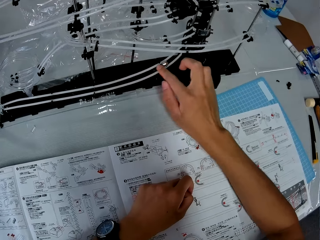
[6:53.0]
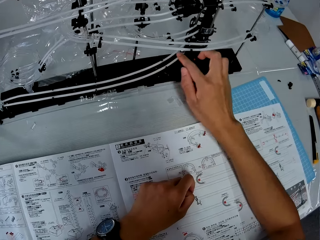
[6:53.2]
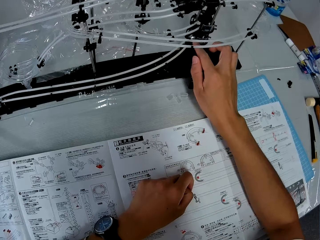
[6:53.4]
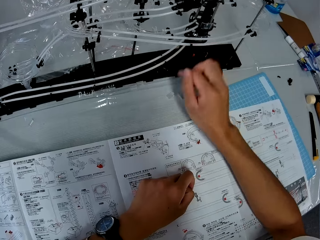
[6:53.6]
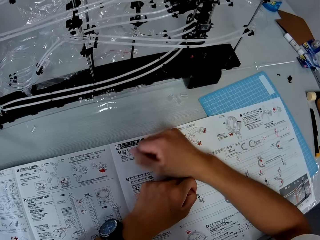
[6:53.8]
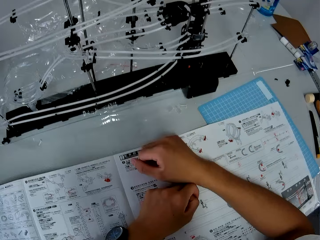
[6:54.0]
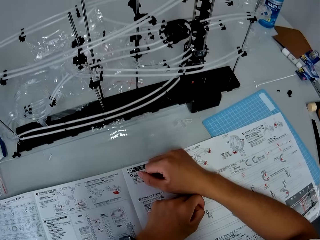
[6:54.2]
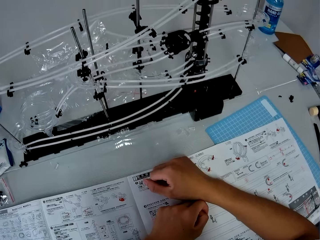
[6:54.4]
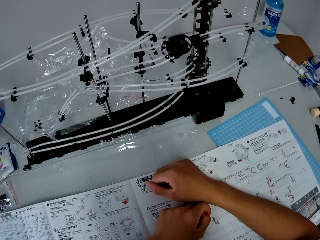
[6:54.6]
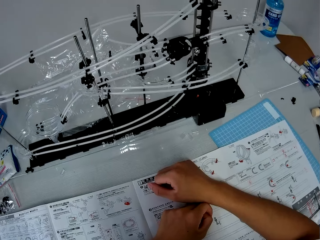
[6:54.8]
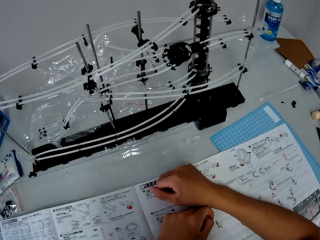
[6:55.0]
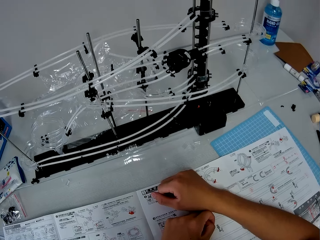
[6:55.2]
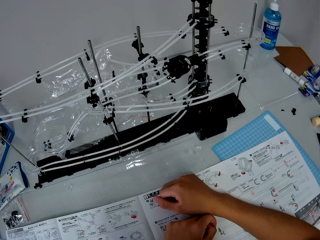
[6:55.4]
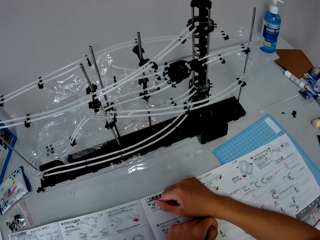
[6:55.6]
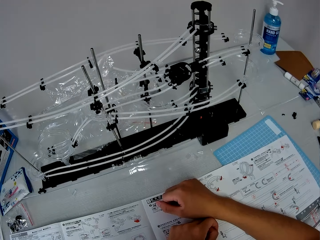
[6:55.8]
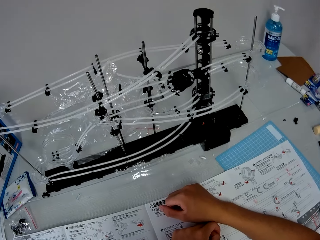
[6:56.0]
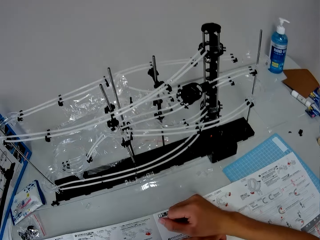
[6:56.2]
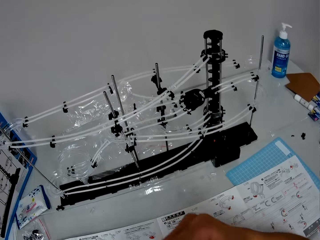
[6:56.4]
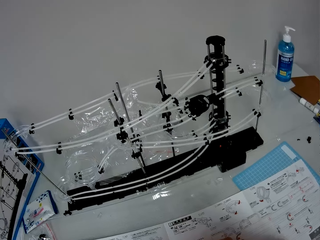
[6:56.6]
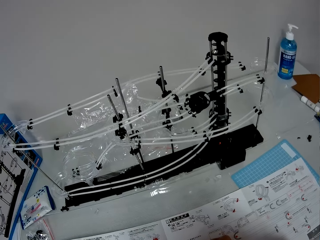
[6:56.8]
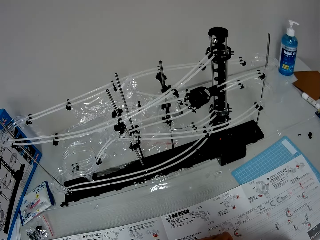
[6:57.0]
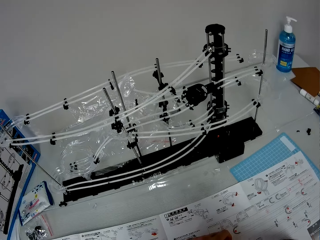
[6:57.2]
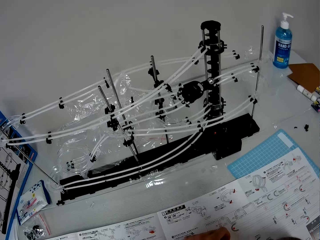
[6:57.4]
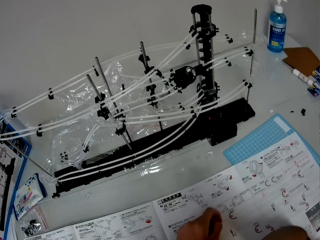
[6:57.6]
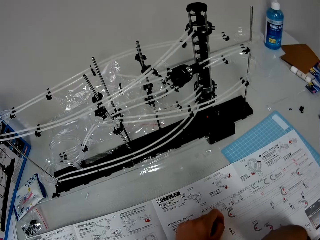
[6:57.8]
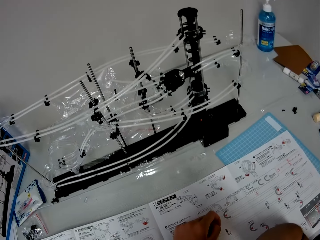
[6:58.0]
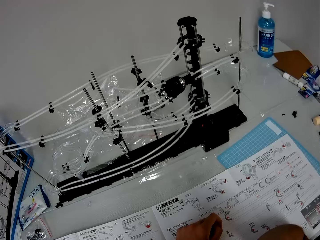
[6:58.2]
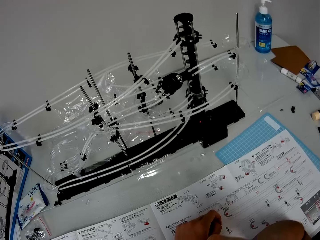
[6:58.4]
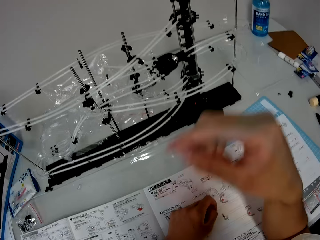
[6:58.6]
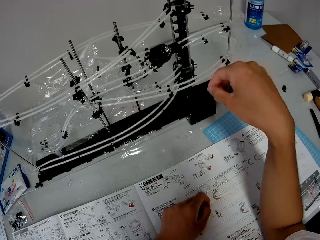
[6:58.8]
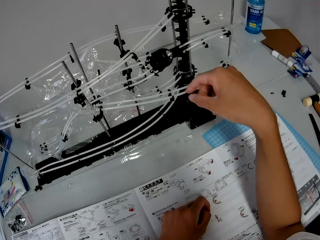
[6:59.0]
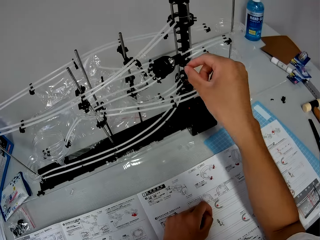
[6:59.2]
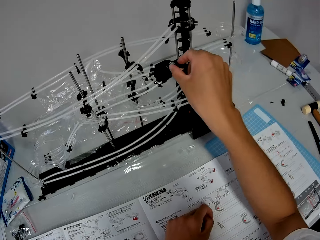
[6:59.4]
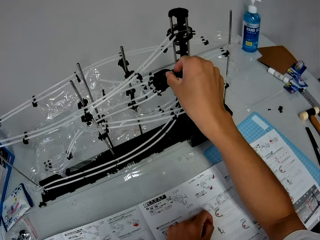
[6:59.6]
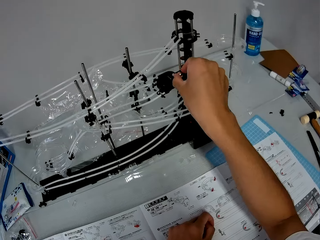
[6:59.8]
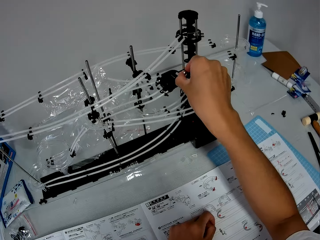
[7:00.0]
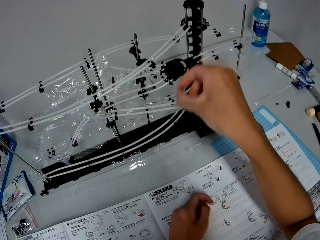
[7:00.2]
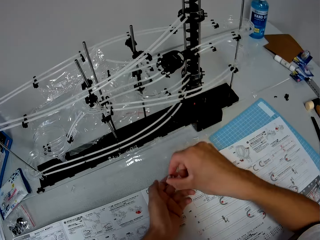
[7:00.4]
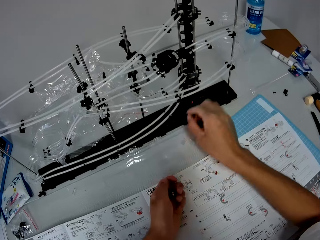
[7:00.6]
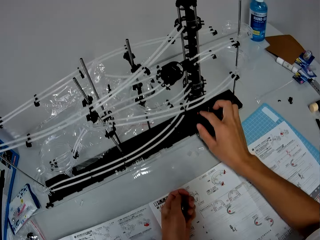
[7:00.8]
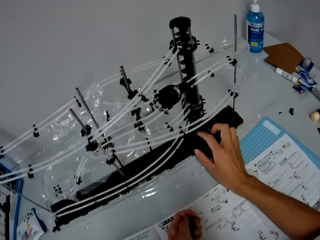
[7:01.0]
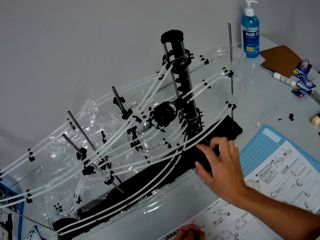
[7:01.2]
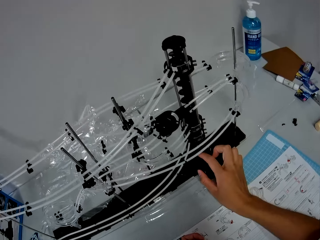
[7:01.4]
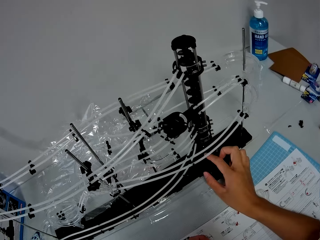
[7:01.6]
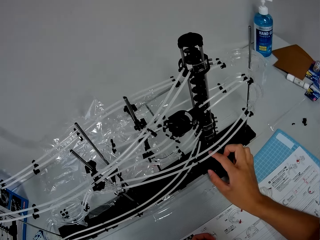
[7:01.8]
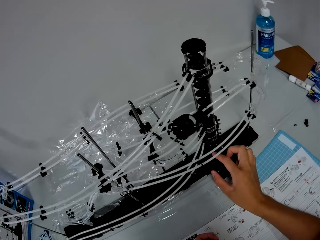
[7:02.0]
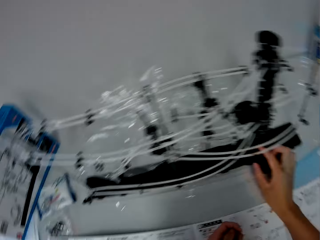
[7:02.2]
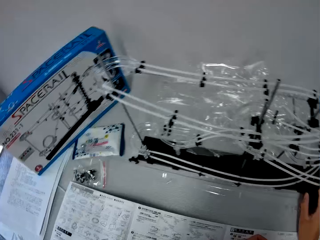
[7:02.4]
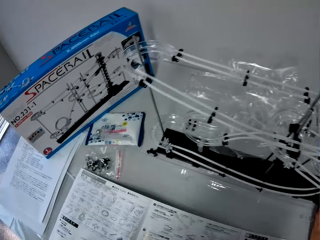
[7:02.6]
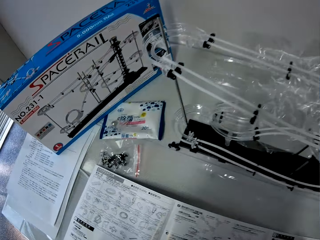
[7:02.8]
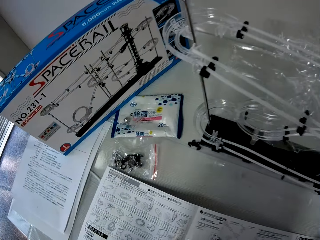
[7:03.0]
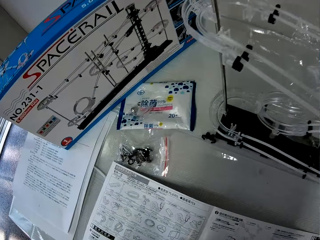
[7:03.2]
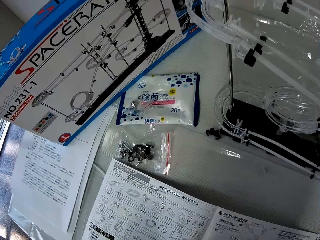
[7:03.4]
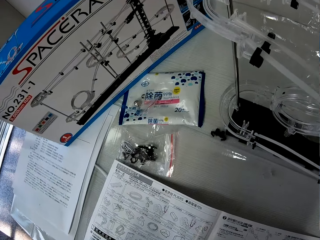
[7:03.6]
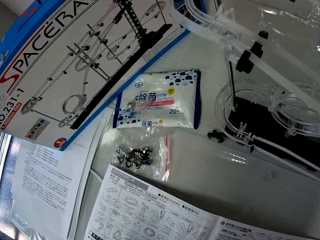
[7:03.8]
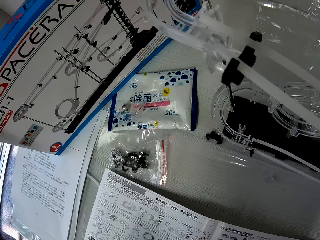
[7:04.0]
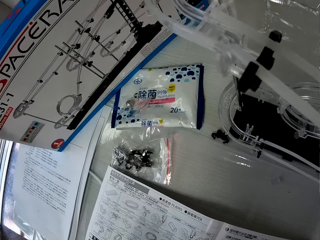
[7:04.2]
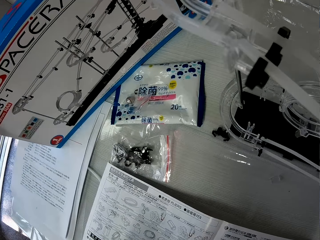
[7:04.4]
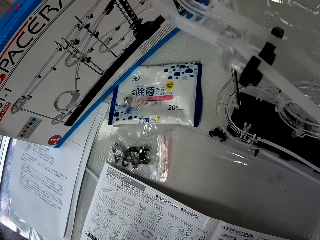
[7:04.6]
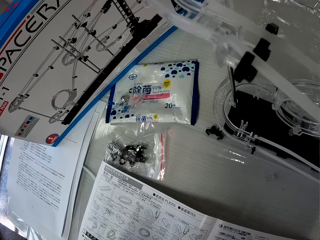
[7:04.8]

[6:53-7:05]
The camera wearer pushes the steel ball. He removes the steel ball from the space rail with his right hand. He switches off the gear box of the space rail with his right hand. He adjusts the elevator.

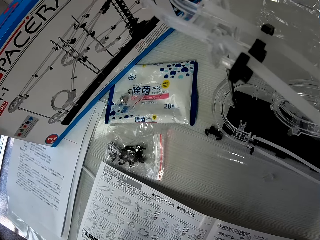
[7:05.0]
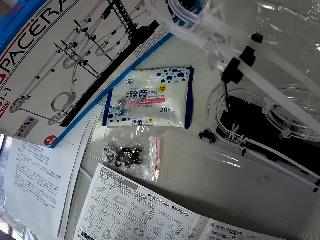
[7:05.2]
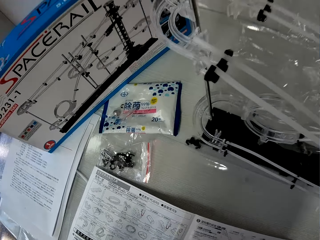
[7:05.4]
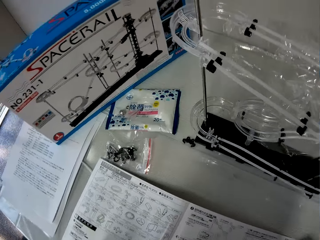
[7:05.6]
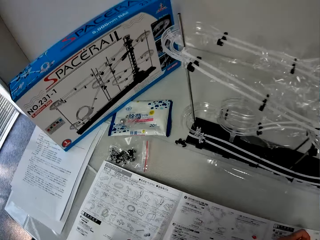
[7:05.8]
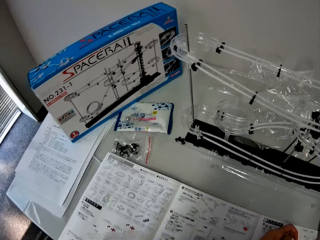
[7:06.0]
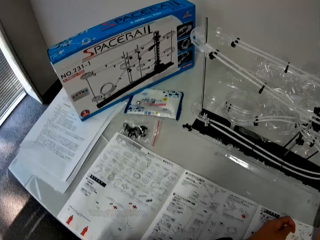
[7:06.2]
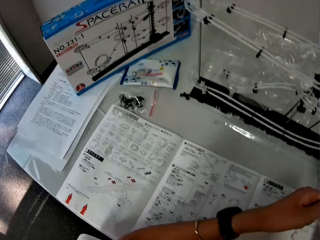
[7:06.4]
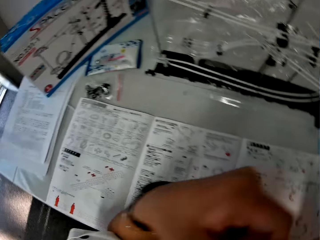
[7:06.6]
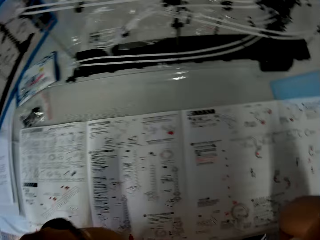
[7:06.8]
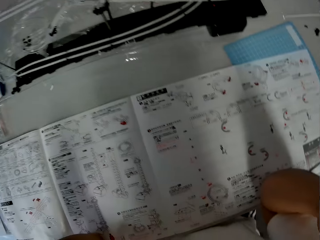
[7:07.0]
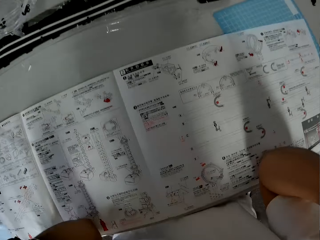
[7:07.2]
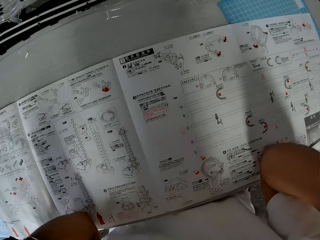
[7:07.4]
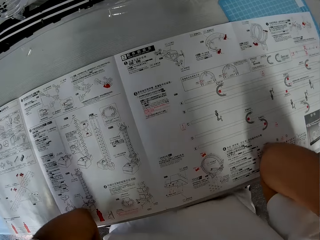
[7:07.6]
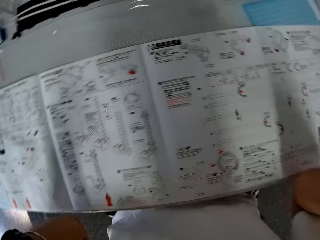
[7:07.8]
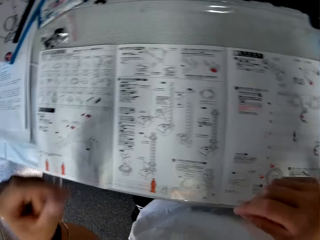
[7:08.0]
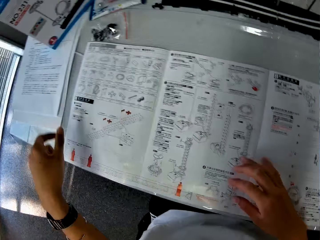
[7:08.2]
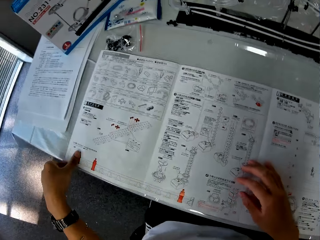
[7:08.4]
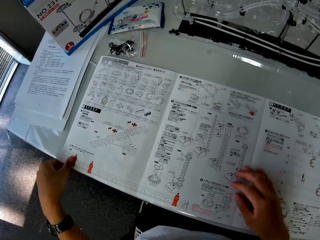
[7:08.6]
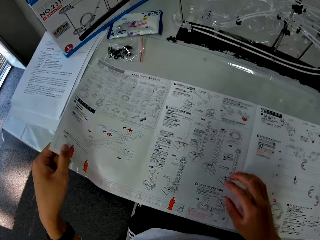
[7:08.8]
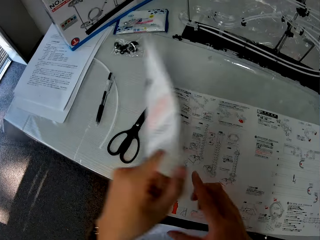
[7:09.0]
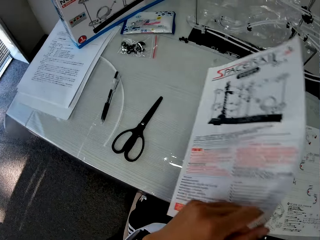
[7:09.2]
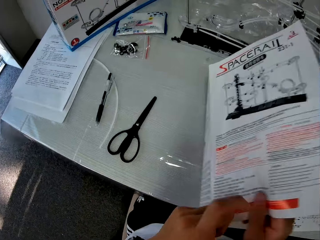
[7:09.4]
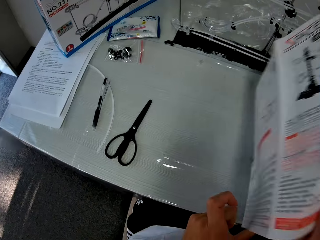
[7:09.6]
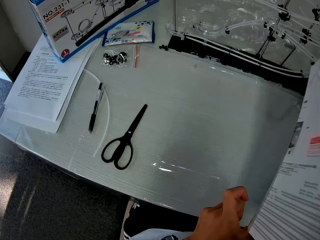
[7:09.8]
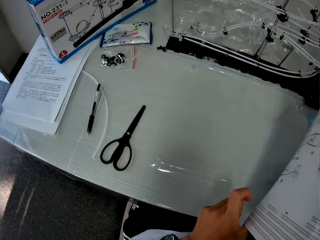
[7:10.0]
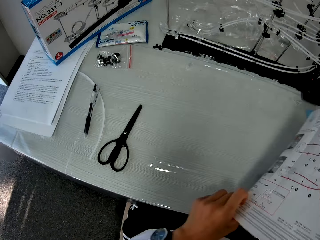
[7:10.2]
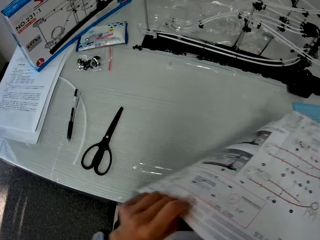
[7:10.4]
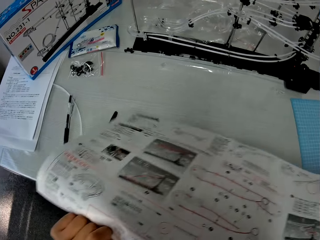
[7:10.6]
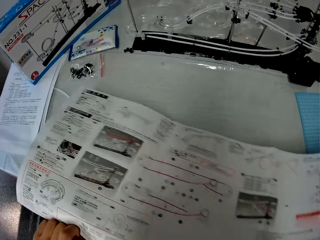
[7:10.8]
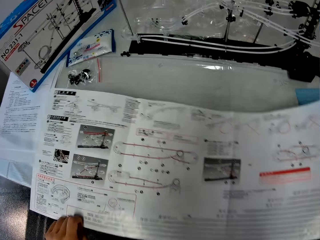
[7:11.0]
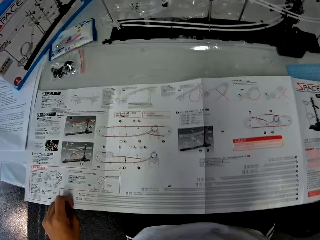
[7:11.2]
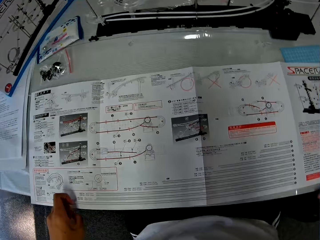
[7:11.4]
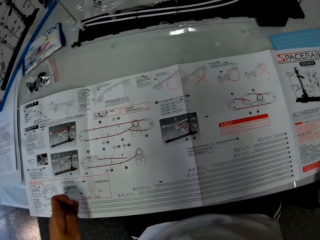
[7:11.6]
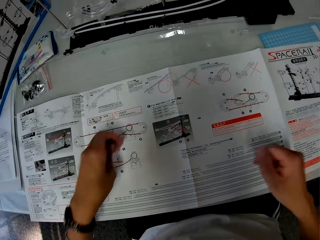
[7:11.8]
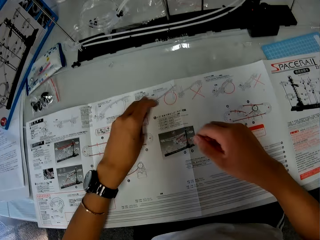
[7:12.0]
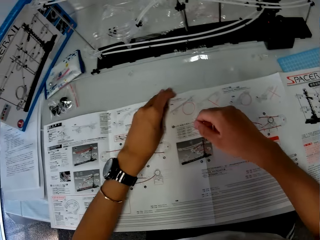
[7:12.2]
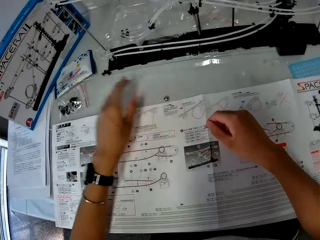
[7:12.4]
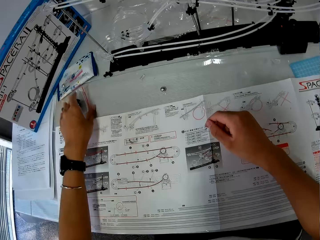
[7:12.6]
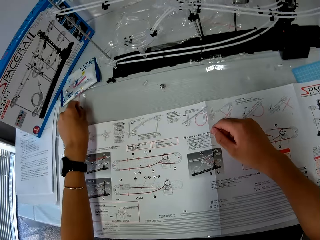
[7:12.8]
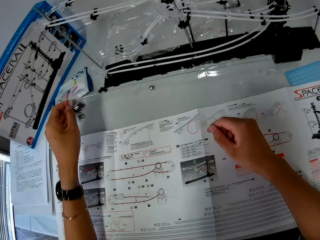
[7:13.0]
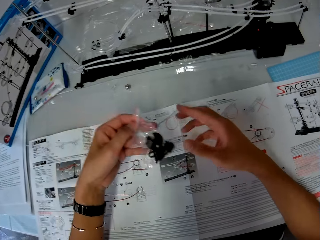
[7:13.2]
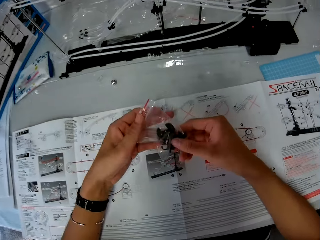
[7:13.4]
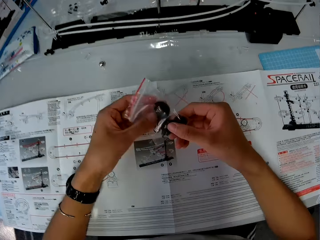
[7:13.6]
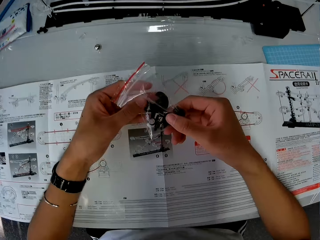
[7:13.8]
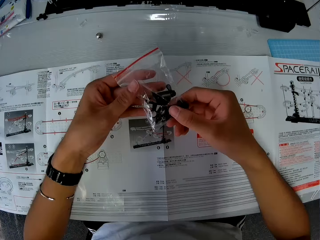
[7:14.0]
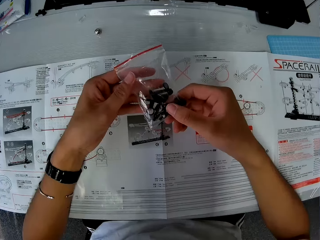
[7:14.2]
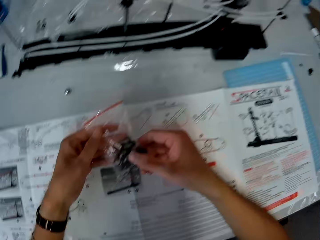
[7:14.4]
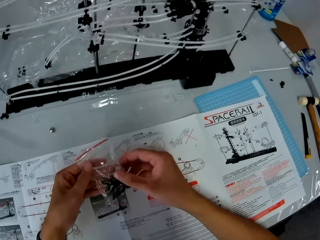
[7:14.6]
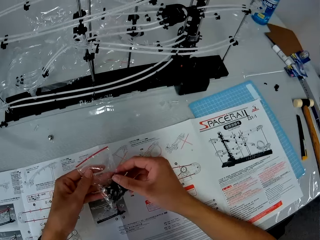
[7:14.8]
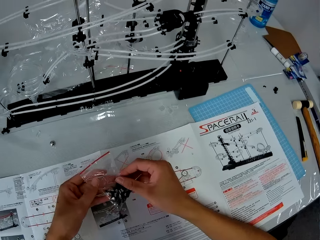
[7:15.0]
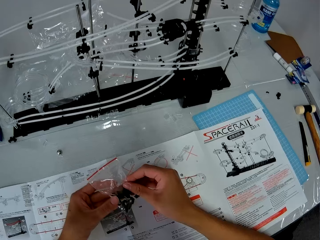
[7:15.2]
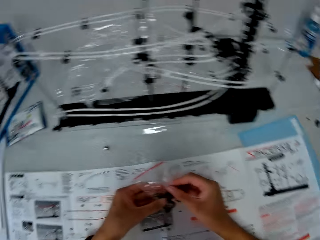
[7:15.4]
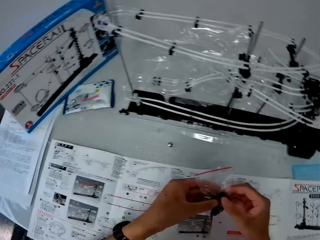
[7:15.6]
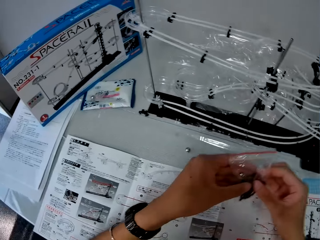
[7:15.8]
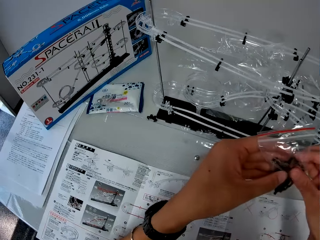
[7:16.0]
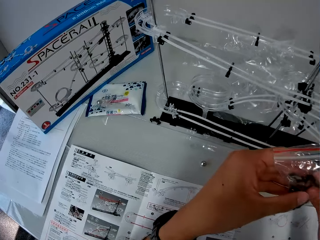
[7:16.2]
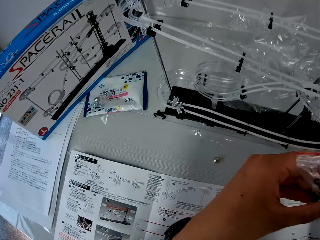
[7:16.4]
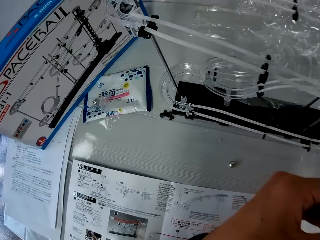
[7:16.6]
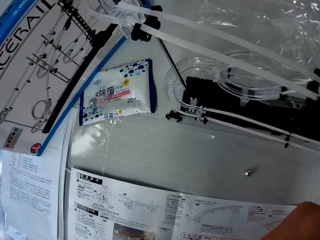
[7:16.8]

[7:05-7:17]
The camera wearer lifts up his left hand from the table. He picks up the manual. He turns over the instruction manual. He drops the steel ball on the table with his left hand. He picks up the pack of space rail pieces from the table with his left hand. He checks the pack of space rail pieces in his hands.
